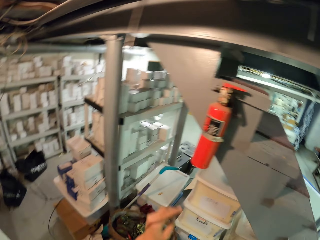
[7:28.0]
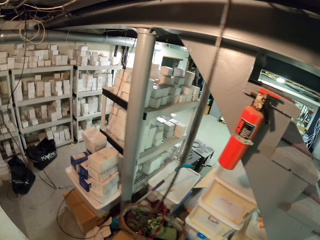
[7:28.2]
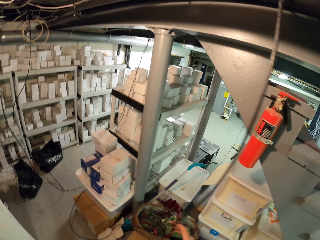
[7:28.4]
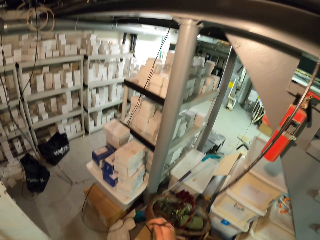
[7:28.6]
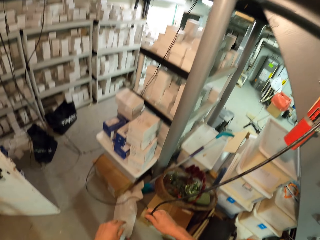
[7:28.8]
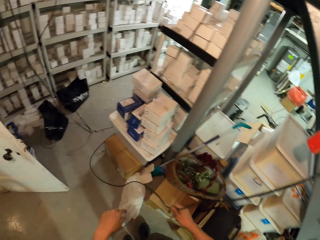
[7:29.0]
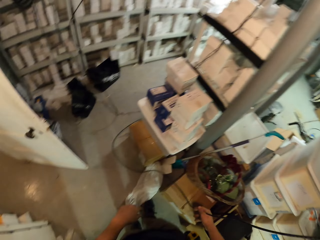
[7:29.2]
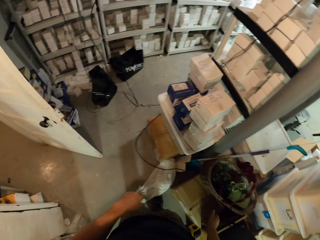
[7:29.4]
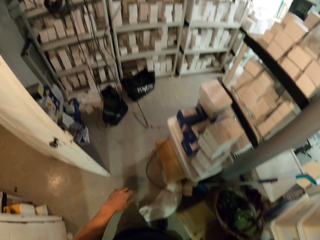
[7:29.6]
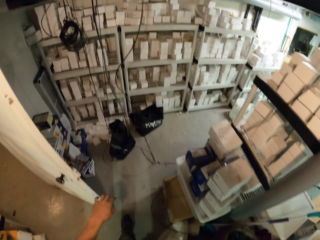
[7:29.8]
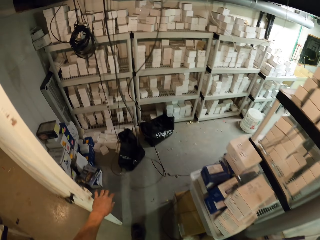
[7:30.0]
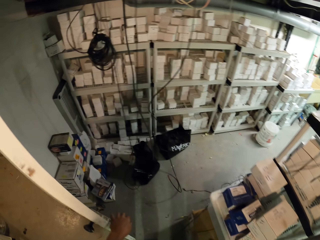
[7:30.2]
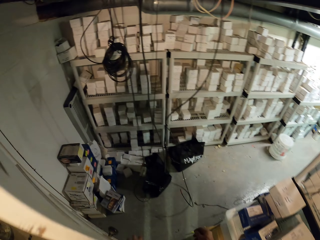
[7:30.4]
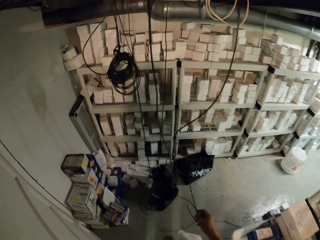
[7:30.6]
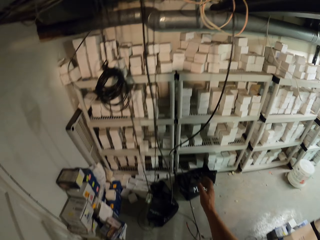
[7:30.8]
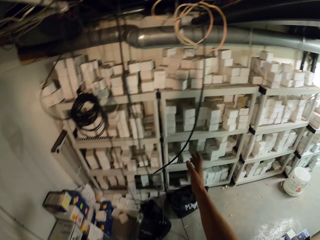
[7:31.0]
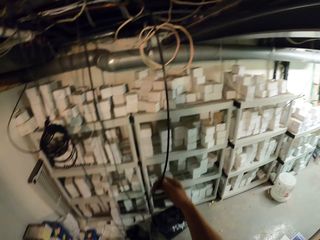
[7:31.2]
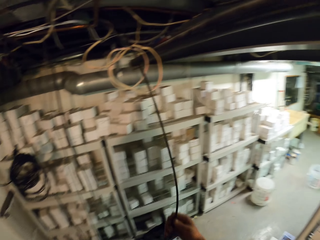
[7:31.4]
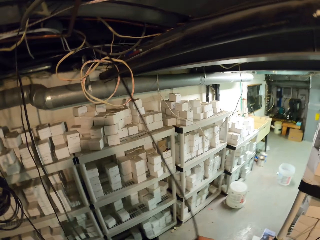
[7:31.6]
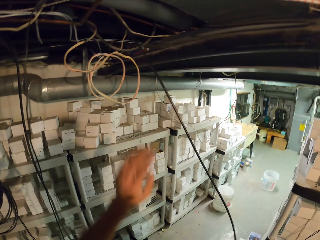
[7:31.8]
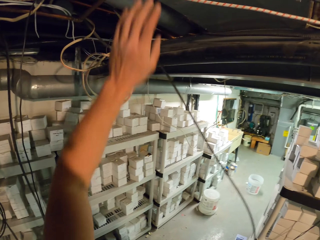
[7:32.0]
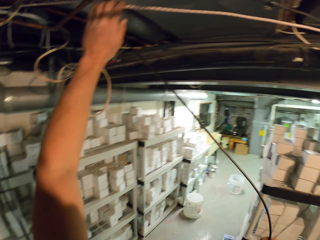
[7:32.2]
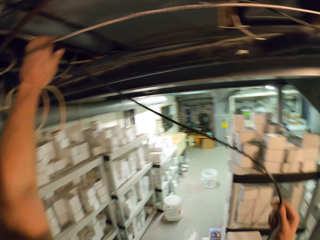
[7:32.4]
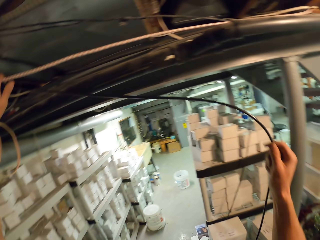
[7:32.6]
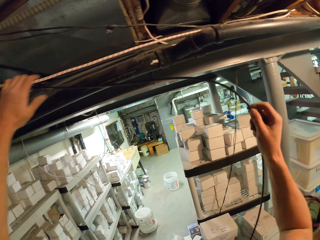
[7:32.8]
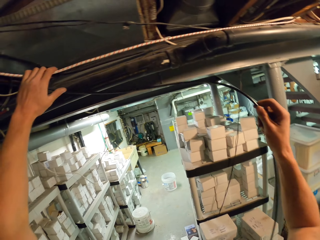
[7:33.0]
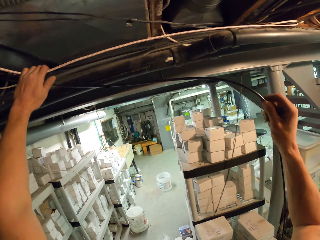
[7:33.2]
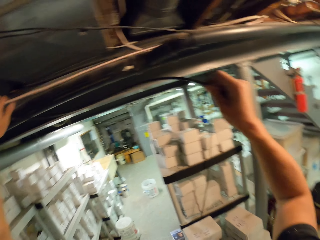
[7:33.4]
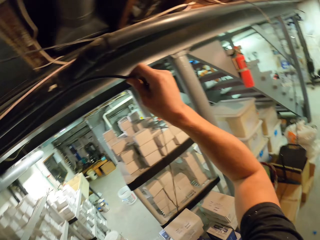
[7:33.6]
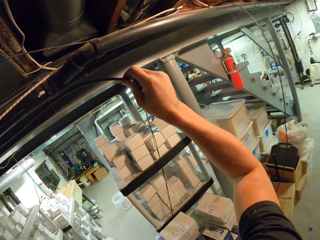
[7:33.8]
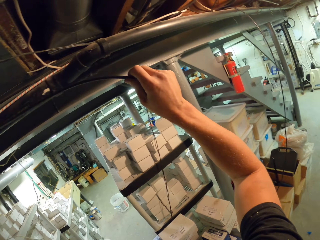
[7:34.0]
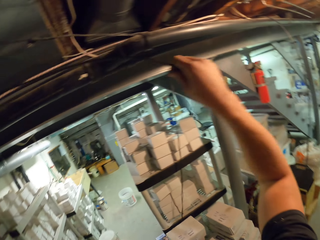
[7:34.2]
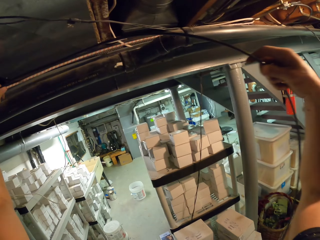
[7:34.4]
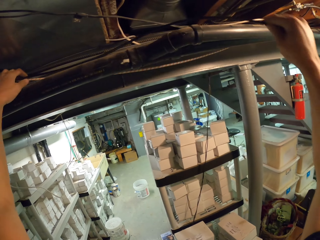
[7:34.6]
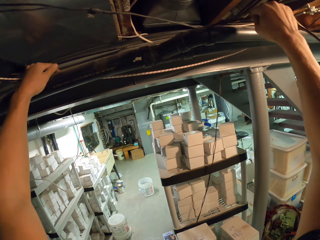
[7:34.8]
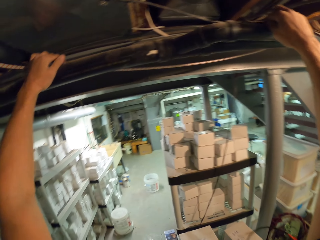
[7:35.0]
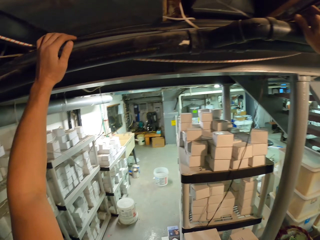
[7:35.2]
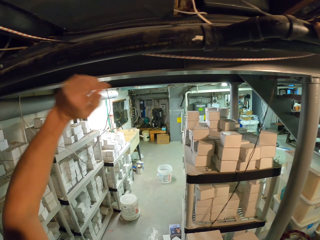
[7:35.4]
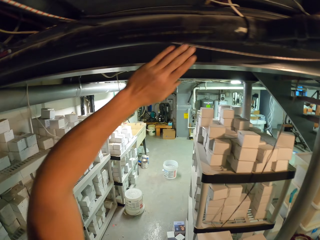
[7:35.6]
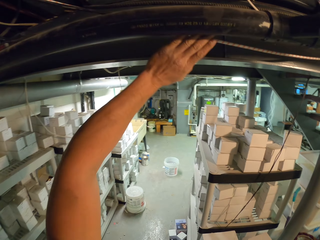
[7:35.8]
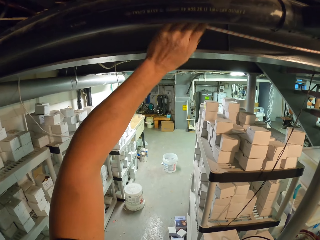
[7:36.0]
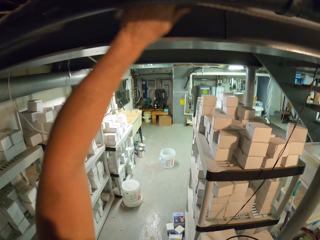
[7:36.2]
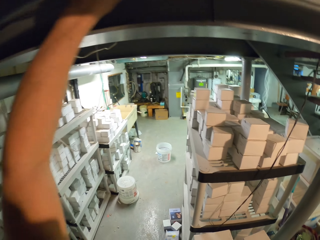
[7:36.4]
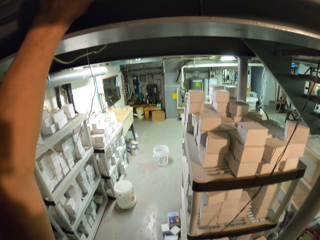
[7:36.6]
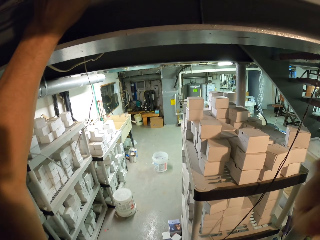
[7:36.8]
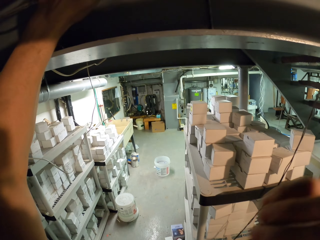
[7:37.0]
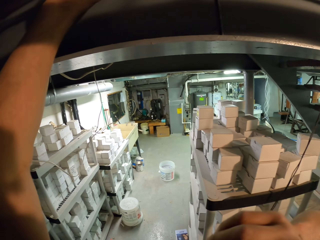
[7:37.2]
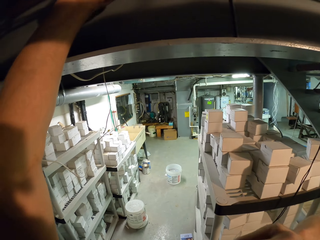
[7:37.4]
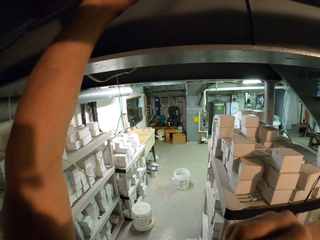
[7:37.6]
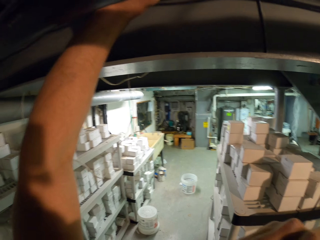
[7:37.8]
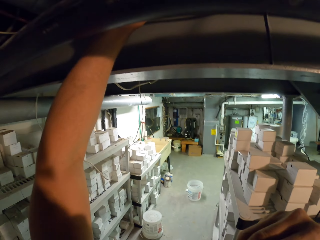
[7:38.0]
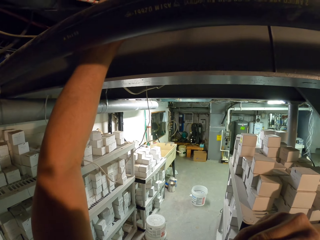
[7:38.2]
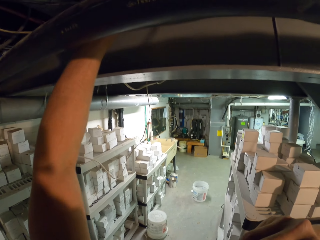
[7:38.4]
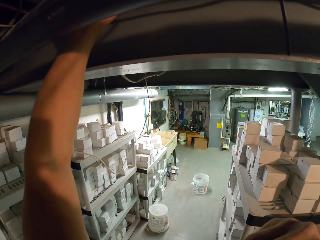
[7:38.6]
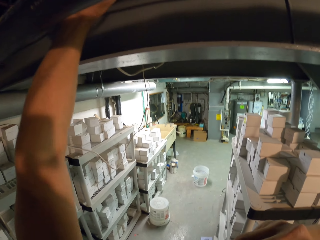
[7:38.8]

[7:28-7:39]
The camera wearer releases the zip tie. They drop arms. They move hands. They walk in the room. They hold the wire with the right hand. They walk in the room. They move a bit. They hold a cable. They move the wire with the right hand. They raise an arm. They hold the cable. They align the cables well with both hands. They release the cables. They hold the cable. They look around the room. They drop an arm.

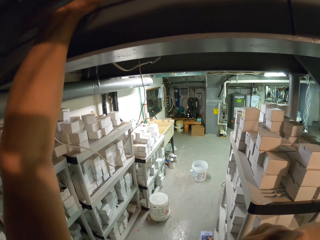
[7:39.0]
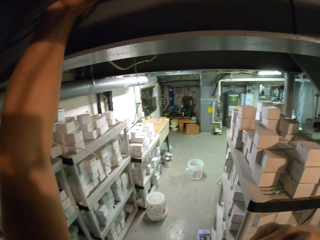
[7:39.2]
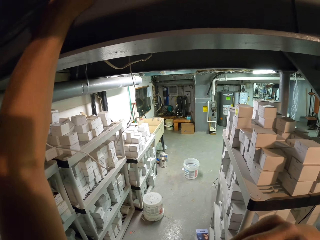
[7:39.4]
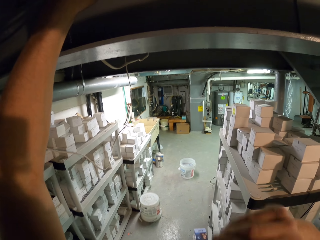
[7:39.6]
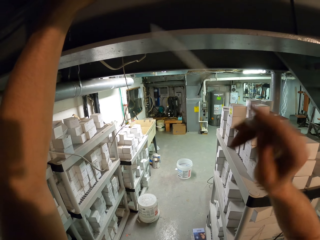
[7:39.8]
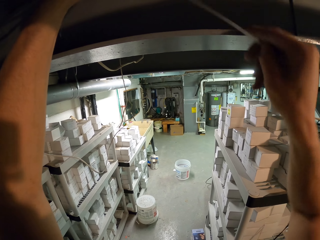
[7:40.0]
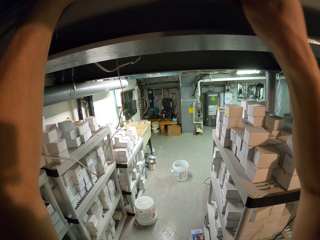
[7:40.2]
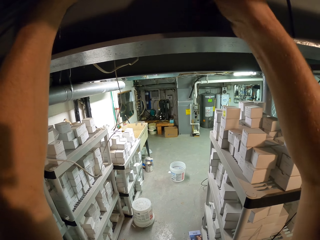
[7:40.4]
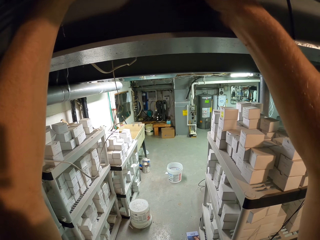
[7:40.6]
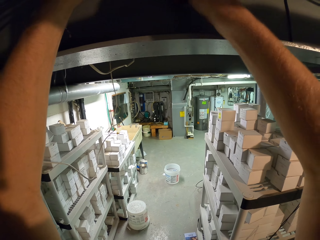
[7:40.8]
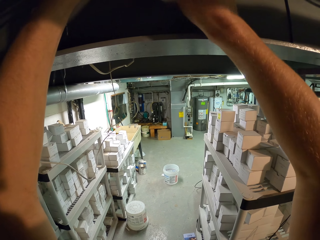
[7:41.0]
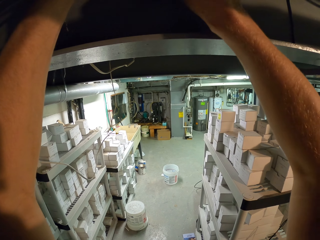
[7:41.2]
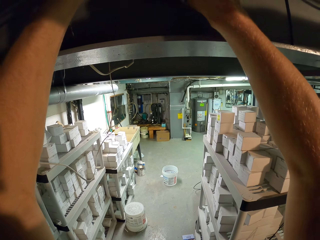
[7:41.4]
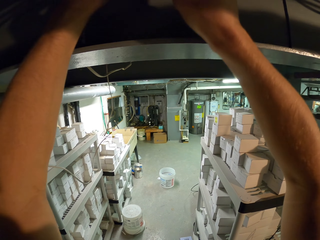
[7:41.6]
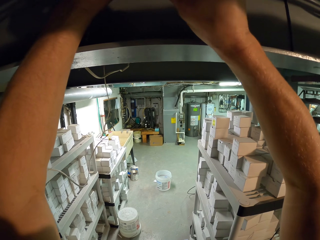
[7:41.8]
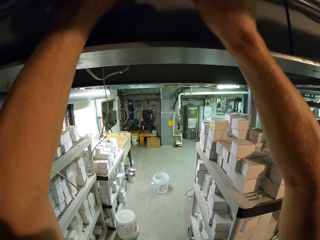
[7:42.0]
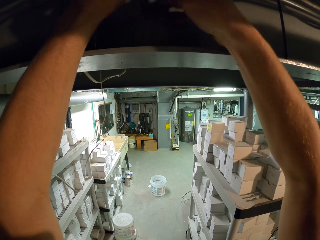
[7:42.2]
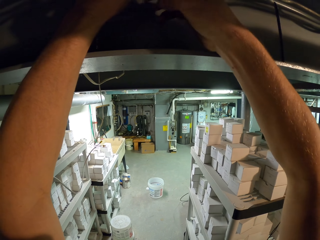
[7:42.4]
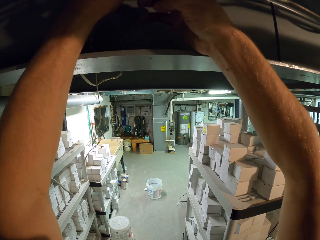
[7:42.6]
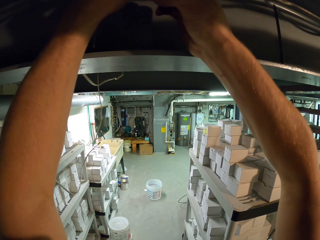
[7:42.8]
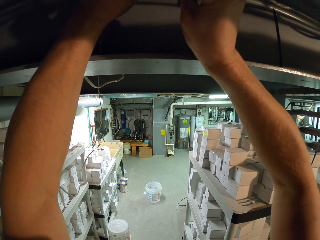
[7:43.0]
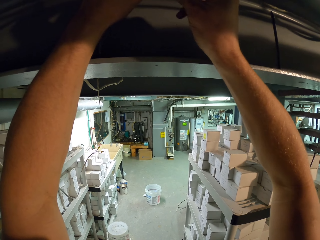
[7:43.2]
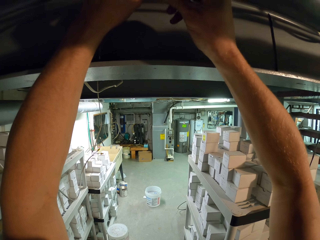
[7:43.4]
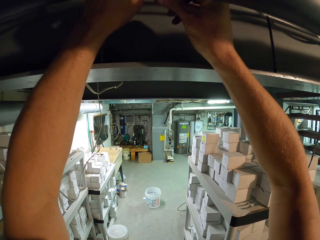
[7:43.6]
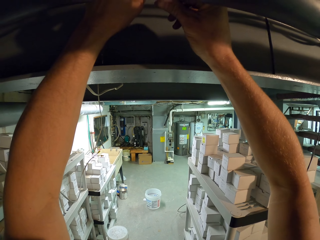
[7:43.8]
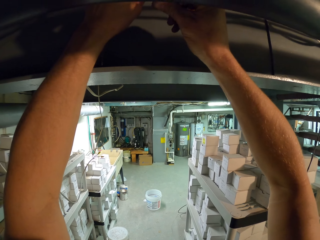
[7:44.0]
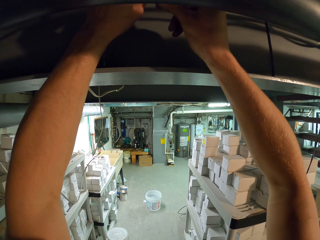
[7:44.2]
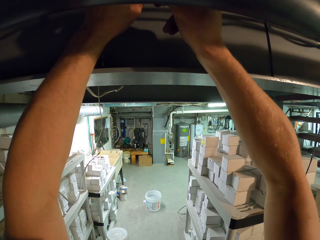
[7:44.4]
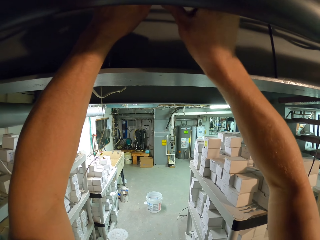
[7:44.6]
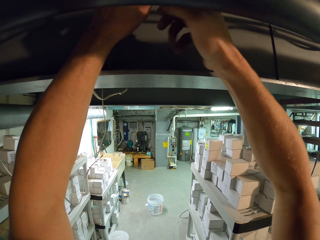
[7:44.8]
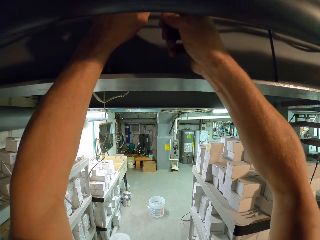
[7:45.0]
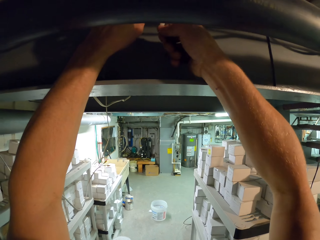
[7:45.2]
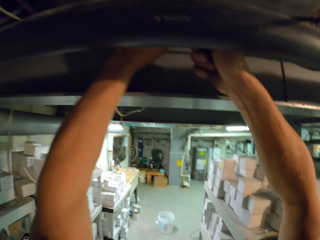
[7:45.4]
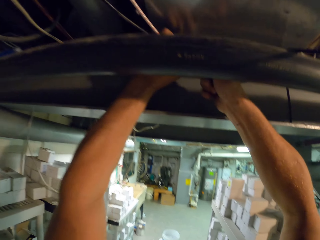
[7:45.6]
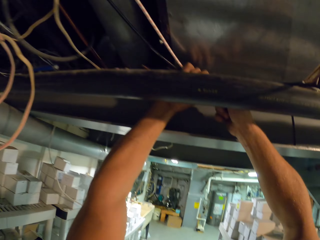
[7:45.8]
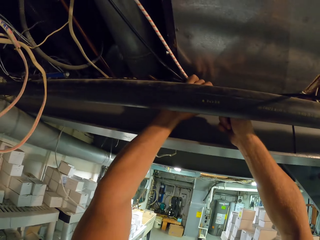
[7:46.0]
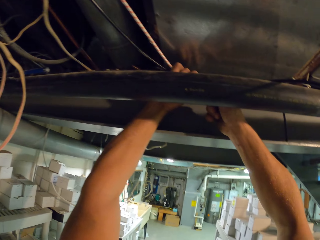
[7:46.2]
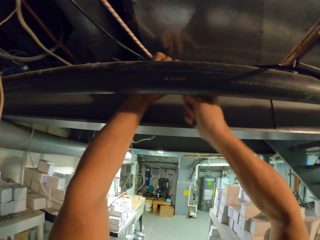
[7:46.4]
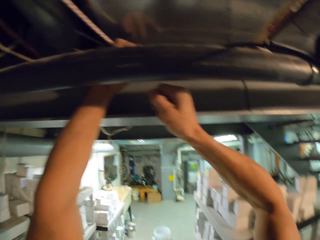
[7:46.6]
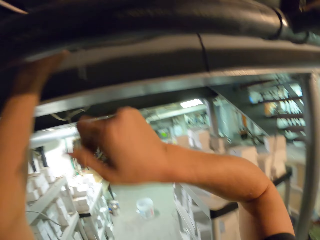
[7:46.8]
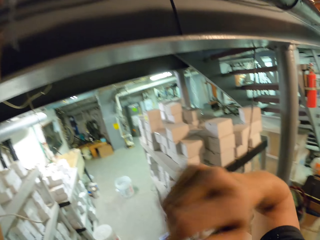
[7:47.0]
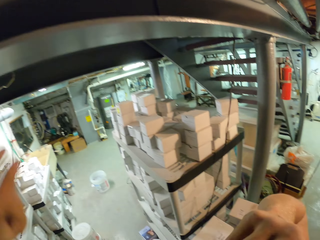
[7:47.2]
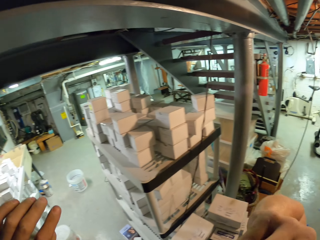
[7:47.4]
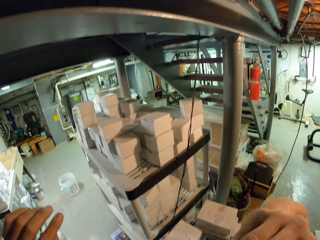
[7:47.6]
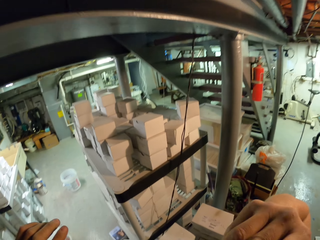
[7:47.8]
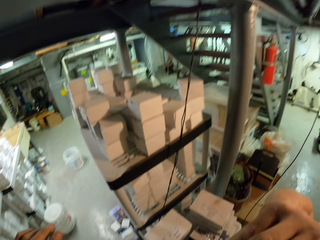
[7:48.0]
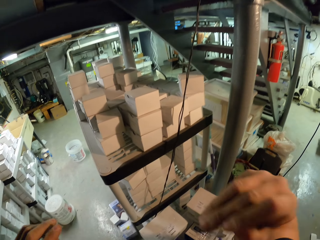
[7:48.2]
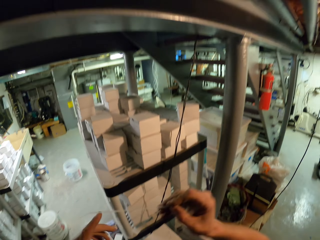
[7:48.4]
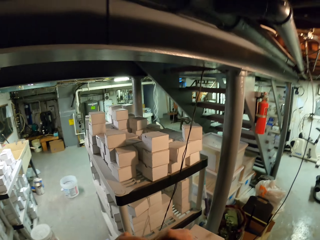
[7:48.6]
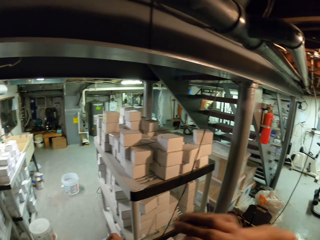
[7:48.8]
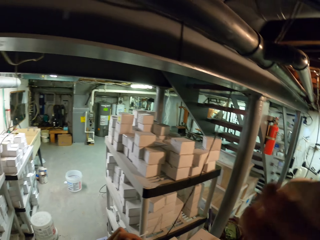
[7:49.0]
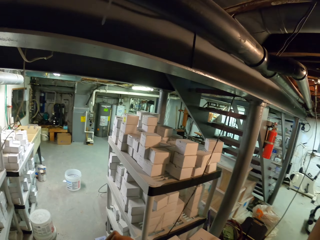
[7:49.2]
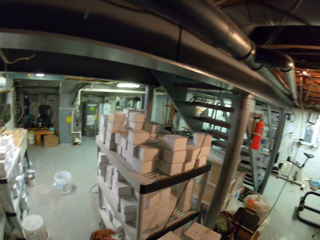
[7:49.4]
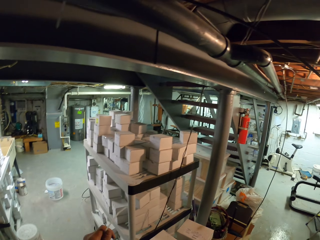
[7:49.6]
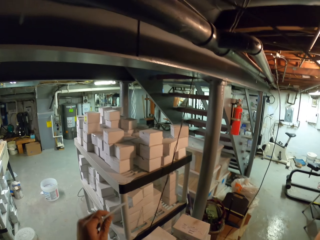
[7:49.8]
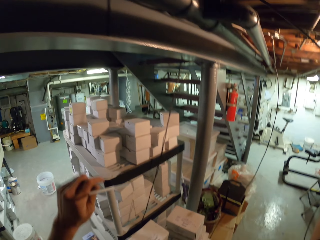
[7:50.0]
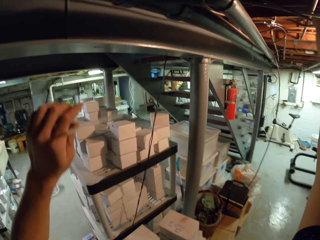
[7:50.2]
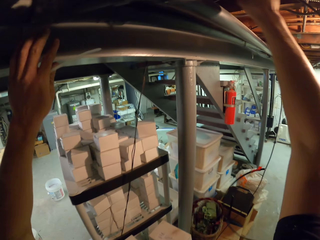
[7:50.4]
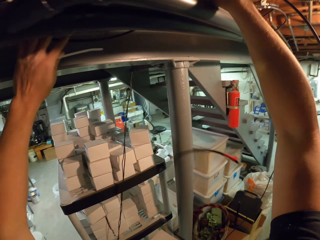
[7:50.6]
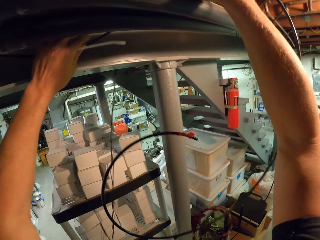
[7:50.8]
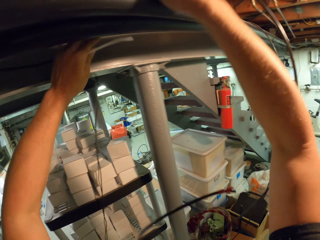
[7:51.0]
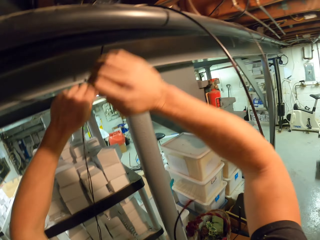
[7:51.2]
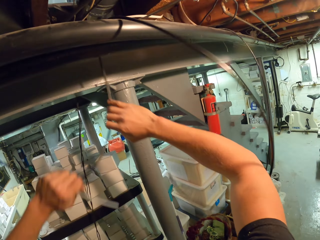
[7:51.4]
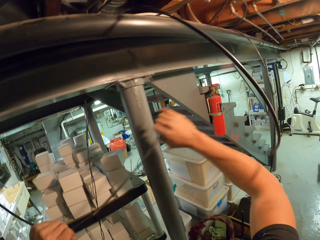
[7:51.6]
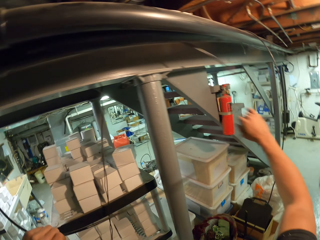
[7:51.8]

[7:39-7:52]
The camera wearer holds a zip tie. They raise an arm. They pick the clip with the right hand from the mouth. They tie the cables together with the zip tie on the right hand. They fasten the zip tie. They release the zip tie. They drop arms. They pick the clip from the mouth with the right hand. They look around the room. They move the wire with the right hand. They hold the cables.
